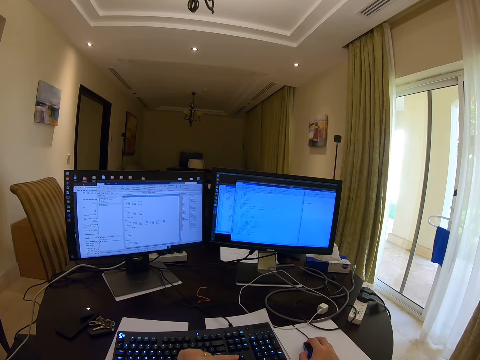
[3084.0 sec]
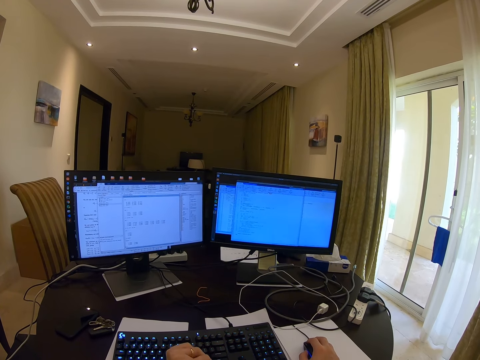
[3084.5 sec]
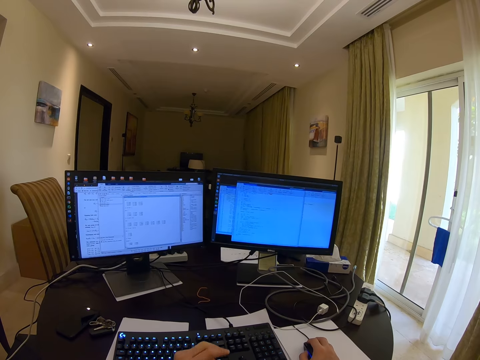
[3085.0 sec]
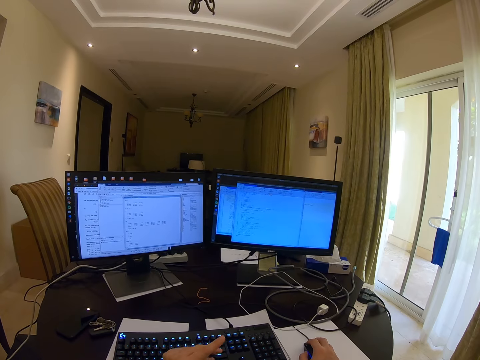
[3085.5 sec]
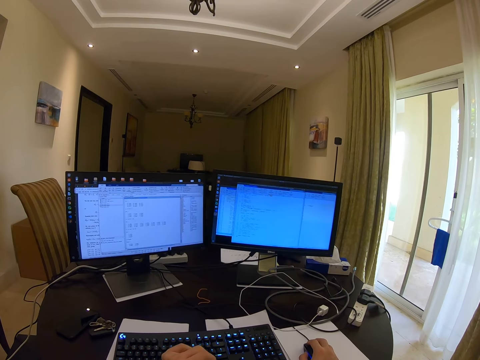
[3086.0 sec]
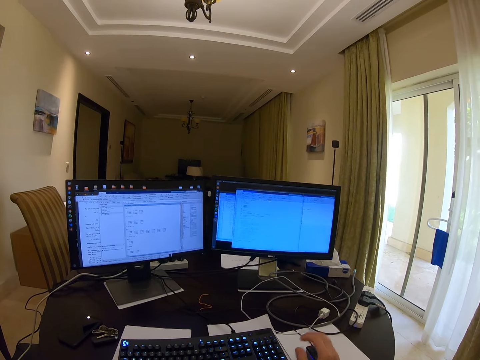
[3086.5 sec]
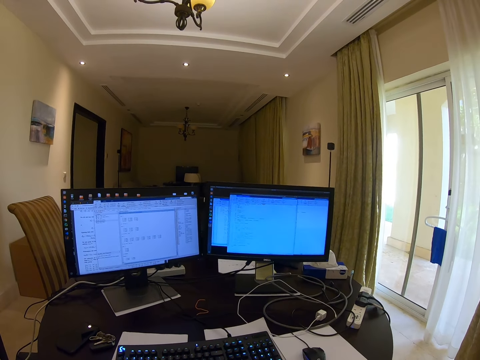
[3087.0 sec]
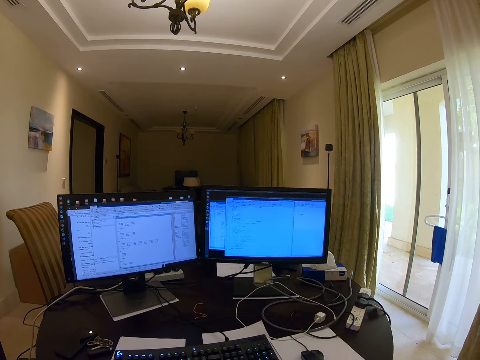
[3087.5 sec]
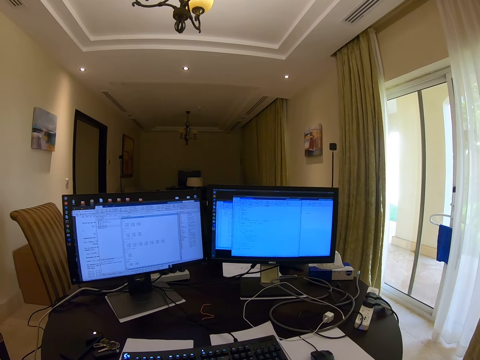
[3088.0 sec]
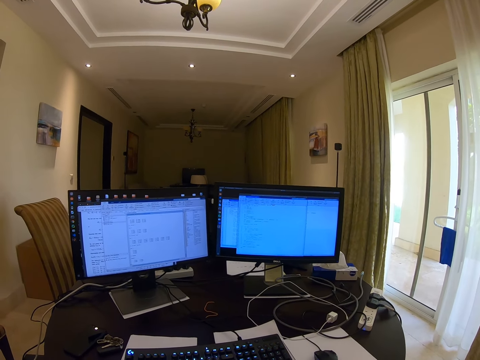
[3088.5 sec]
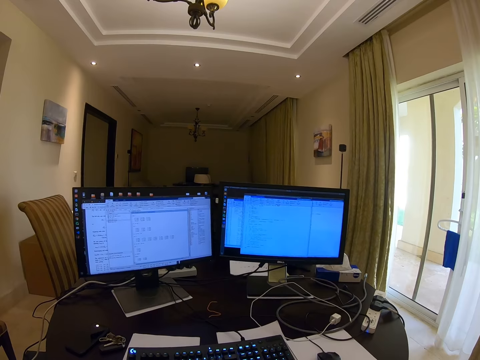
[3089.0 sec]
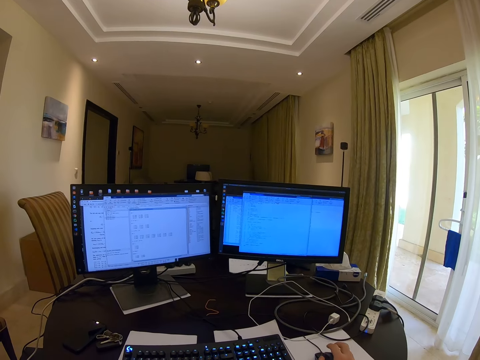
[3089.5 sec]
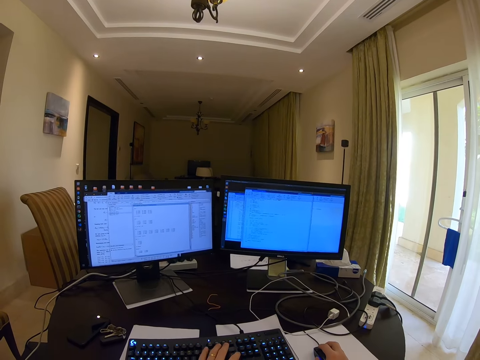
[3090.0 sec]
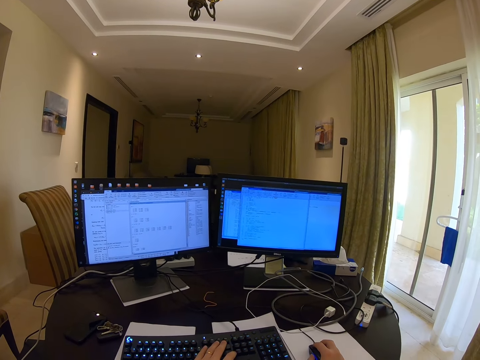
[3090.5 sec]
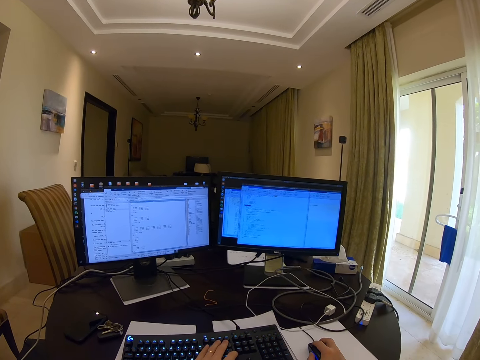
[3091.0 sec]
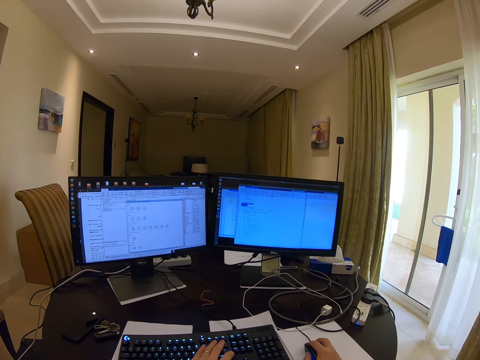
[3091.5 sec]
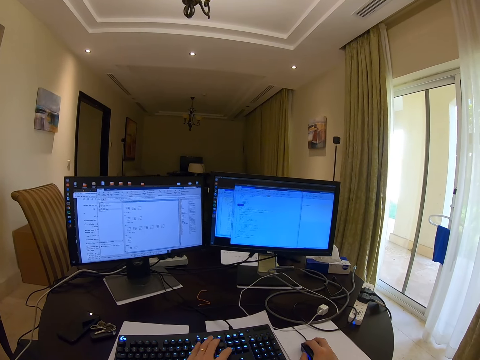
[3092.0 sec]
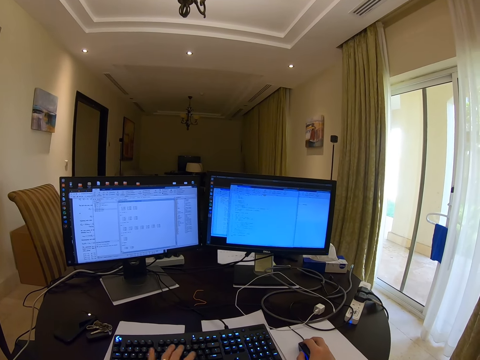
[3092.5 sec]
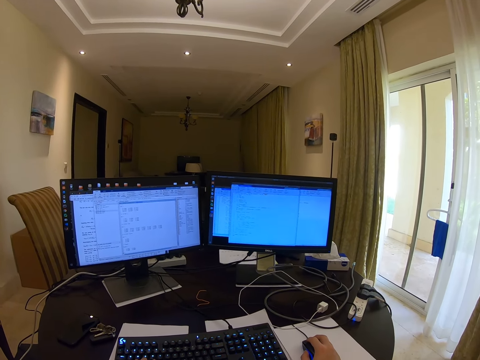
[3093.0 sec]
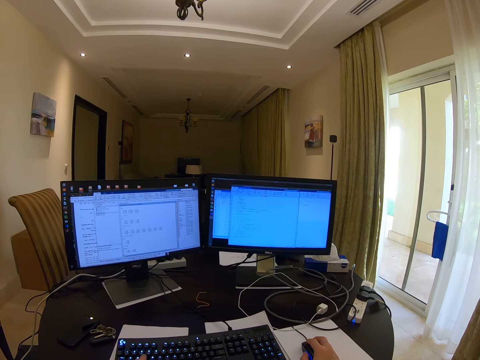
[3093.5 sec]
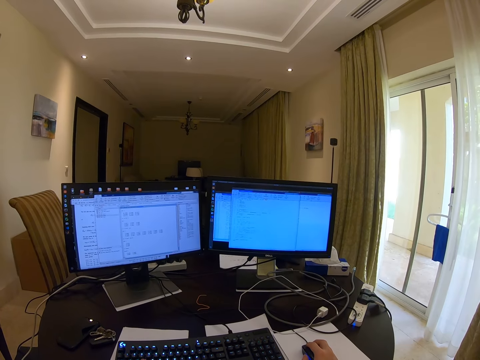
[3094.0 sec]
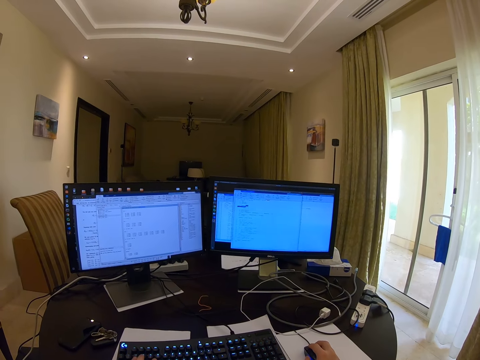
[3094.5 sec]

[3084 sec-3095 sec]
The camera wearer folds both hands. They type on the keyboard and are still scrolling with the mouse.

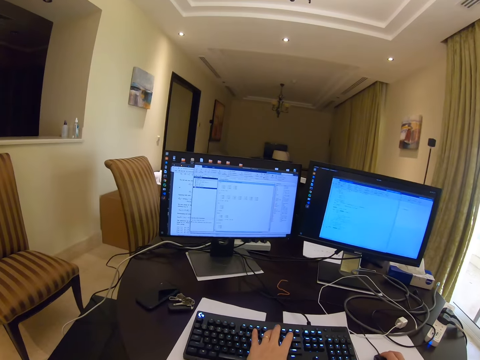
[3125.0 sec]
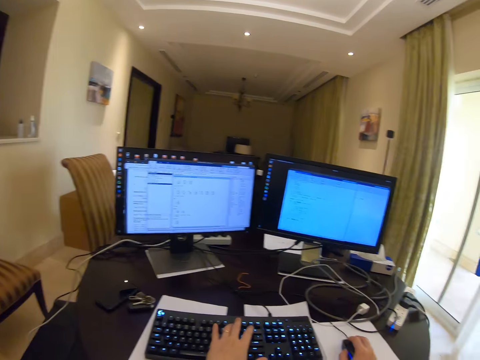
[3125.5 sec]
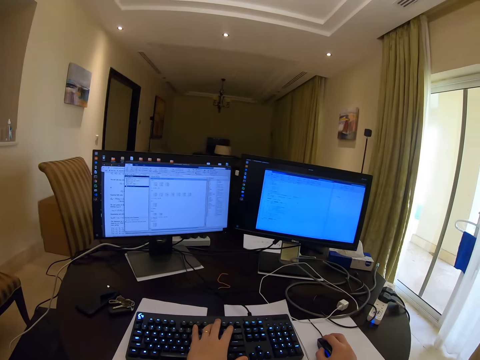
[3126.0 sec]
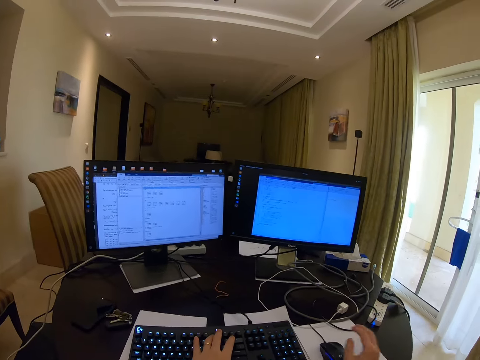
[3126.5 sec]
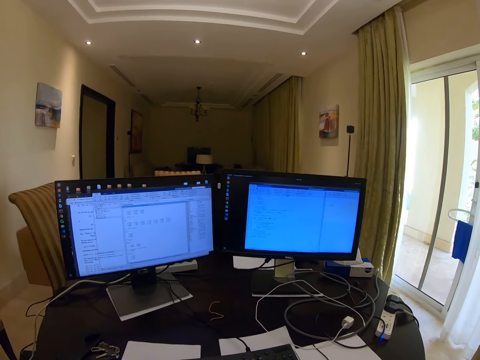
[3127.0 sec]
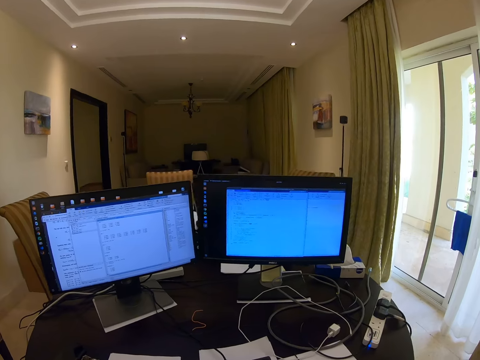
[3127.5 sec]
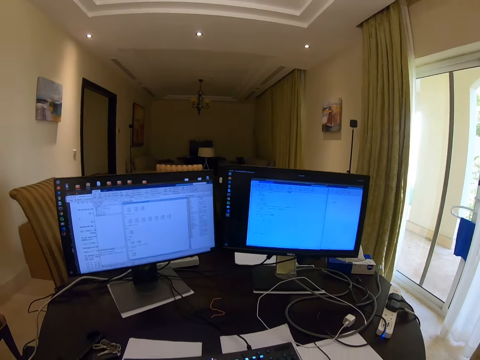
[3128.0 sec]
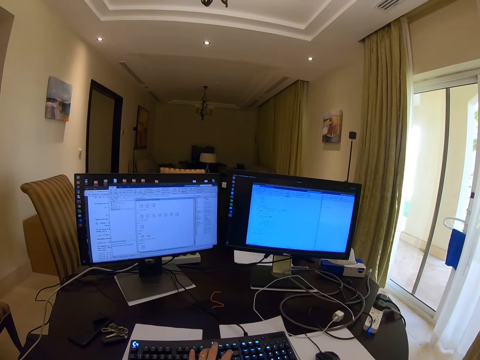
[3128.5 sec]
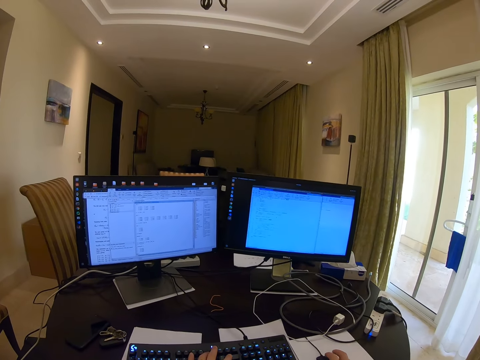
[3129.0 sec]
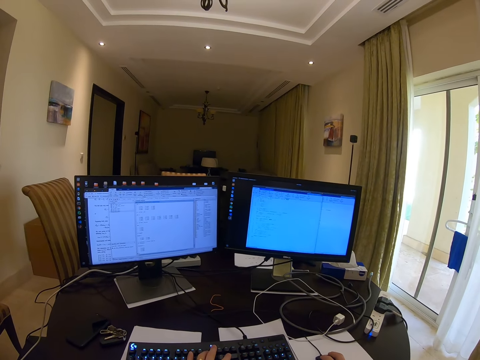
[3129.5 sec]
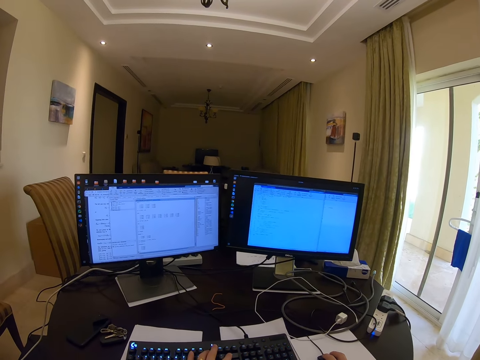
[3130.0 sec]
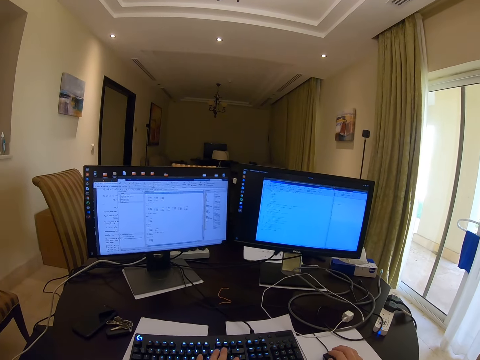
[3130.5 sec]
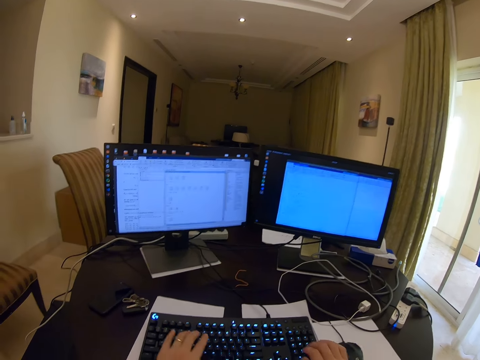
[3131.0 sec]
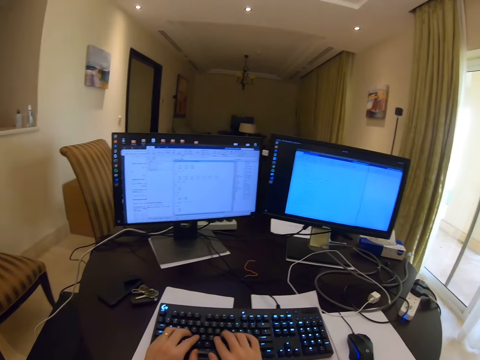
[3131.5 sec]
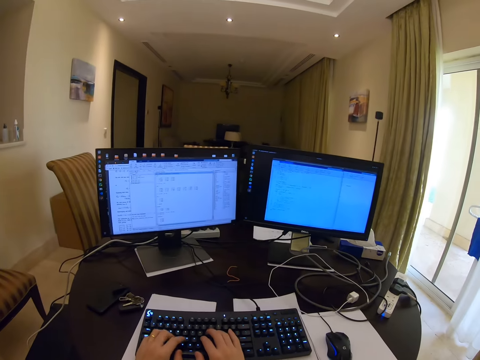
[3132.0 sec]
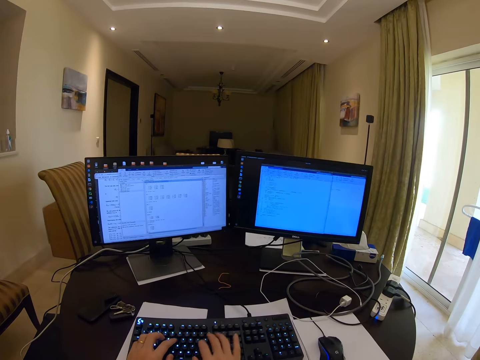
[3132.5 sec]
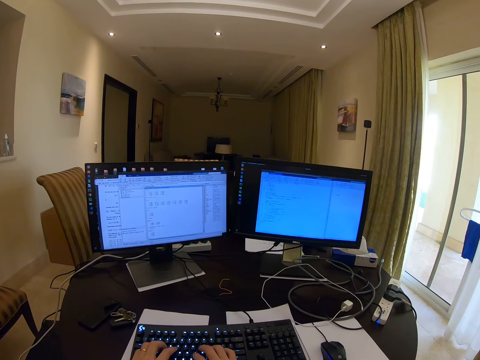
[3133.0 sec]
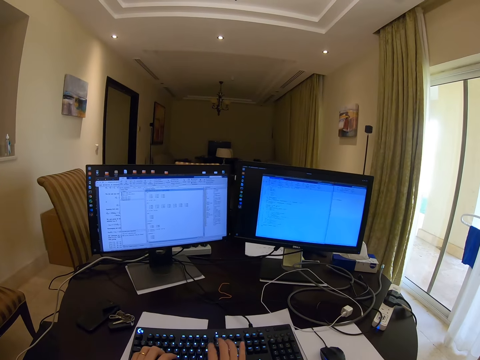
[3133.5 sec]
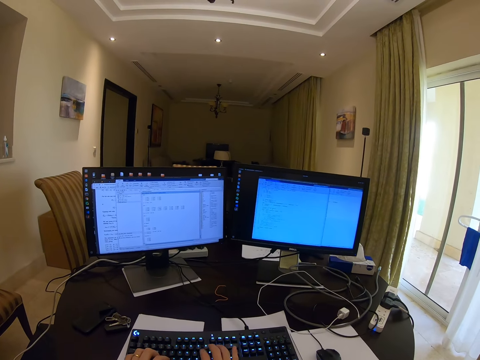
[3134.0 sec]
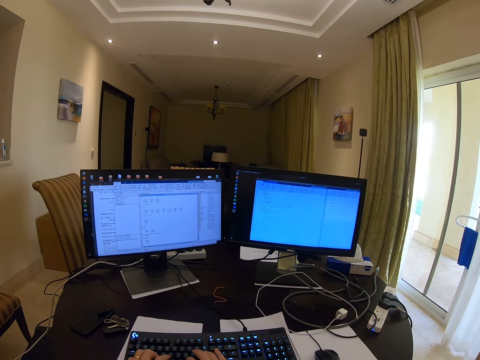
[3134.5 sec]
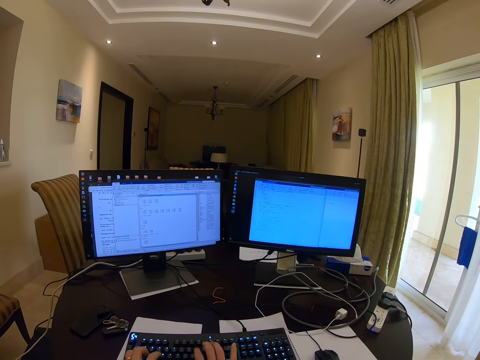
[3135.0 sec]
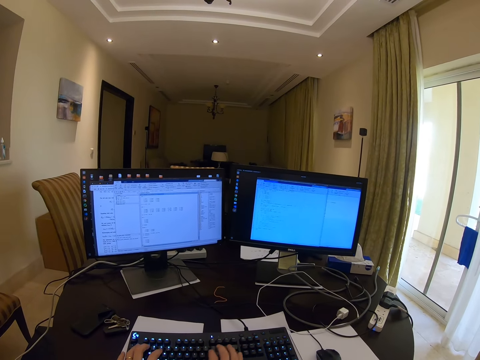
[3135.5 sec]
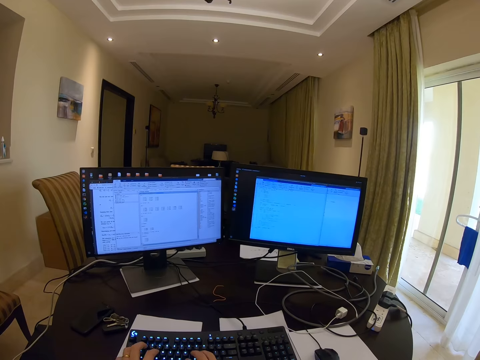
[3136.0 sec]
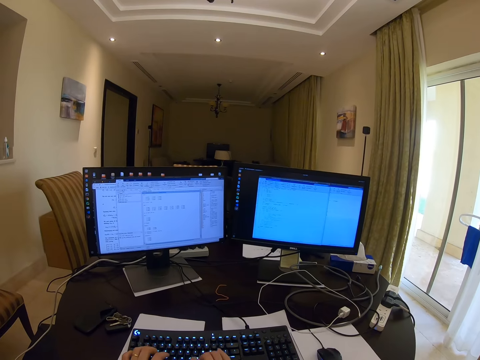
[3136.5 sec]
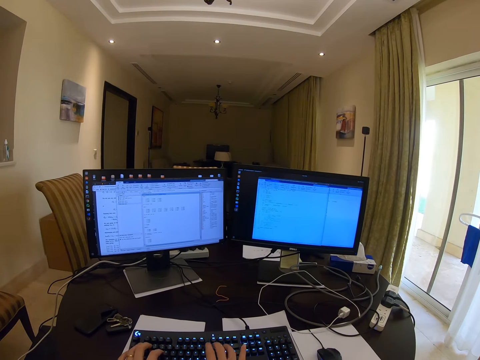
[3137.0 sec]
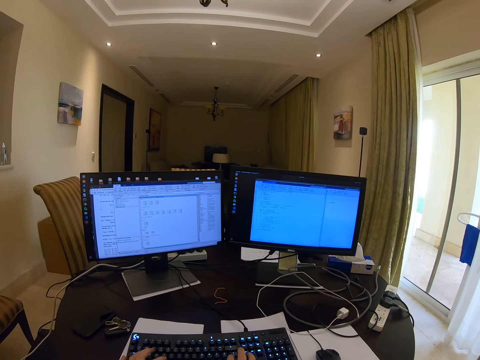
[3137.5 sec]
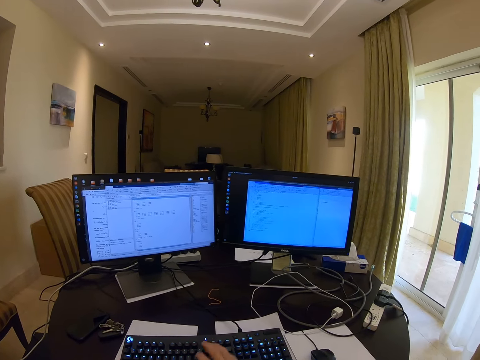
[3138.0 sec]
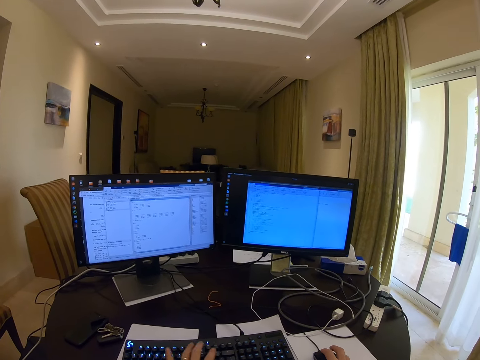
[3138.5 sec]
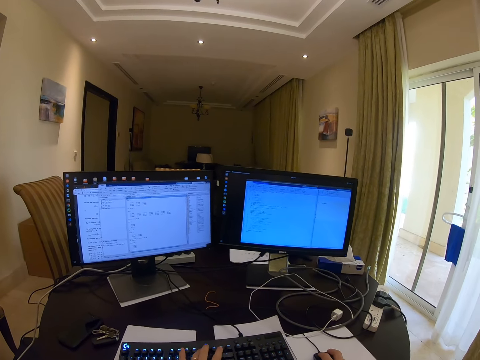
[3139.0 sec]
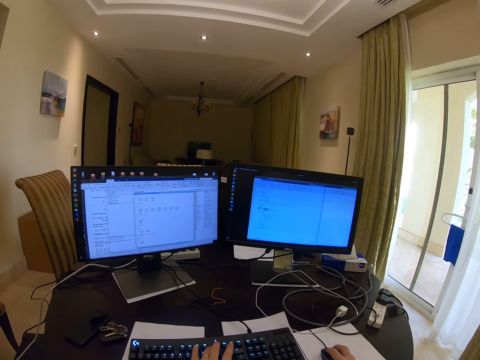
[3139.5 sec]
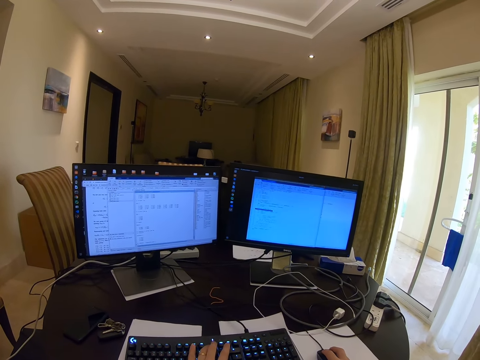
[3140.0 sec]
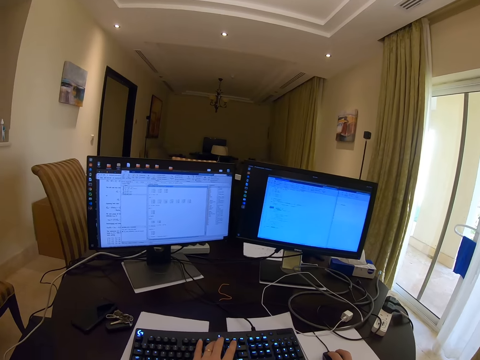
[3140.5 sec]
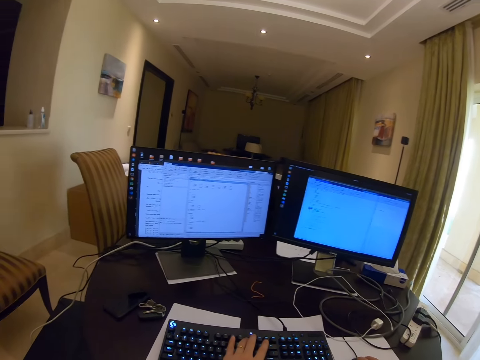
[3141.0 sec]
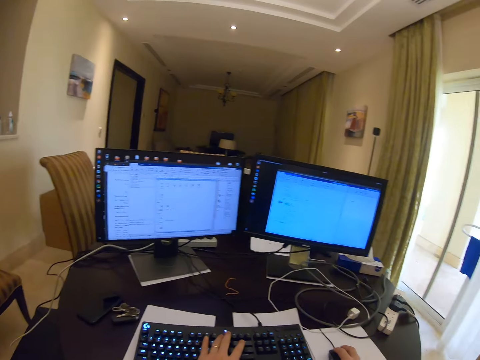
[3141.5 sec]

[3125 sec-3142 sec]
The camera wearer moves the chair. They type on the keyboard. They type on the keyboard and are still scrolling with the mouse.
